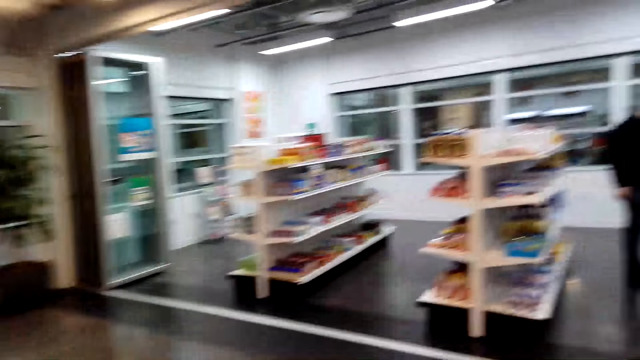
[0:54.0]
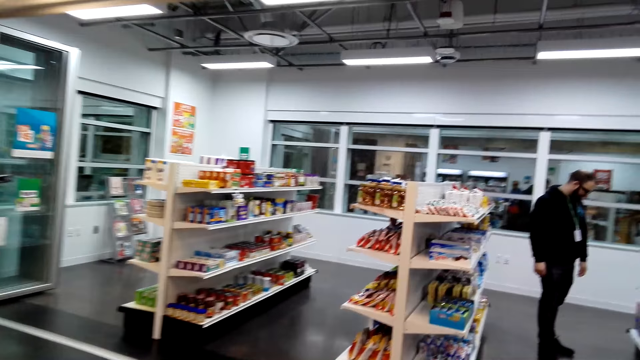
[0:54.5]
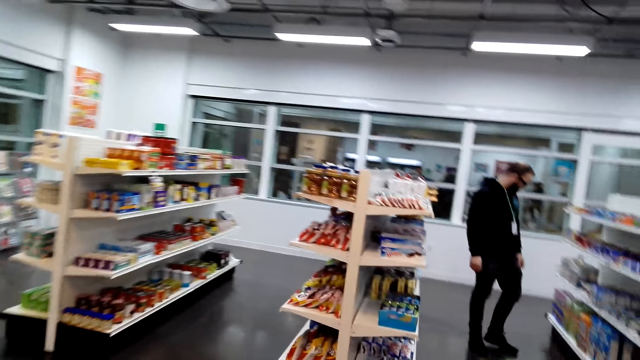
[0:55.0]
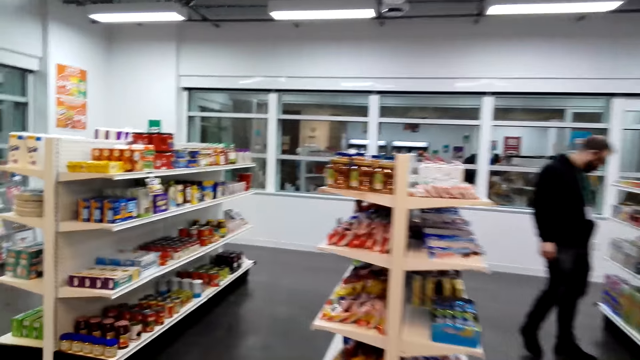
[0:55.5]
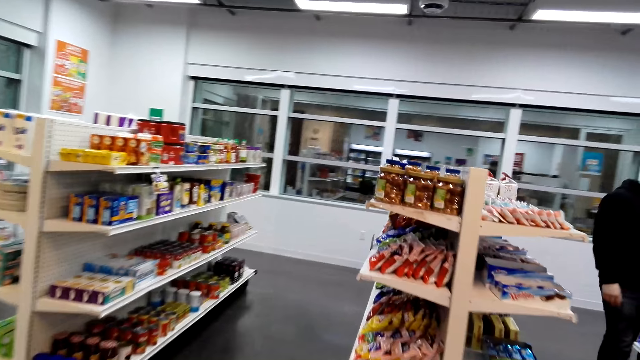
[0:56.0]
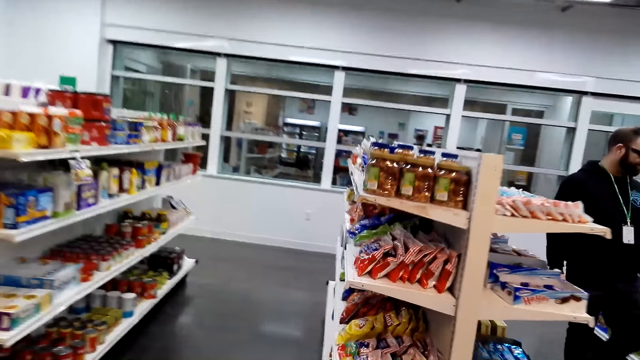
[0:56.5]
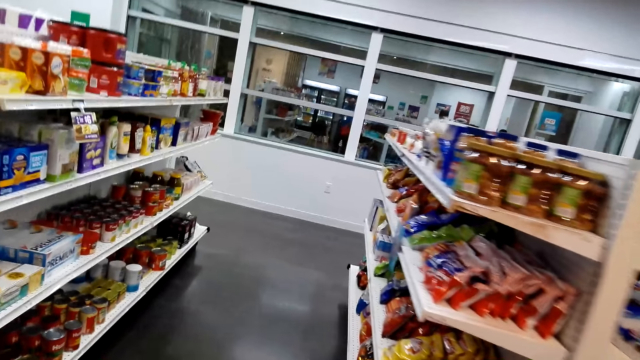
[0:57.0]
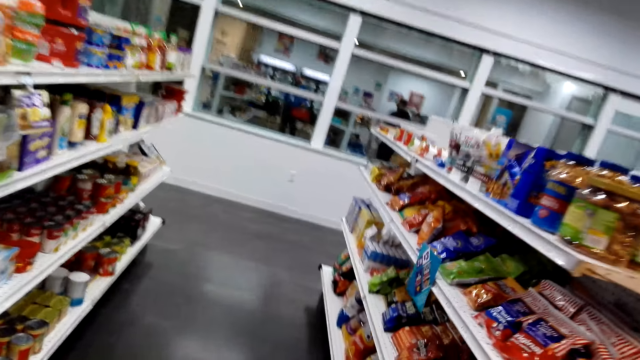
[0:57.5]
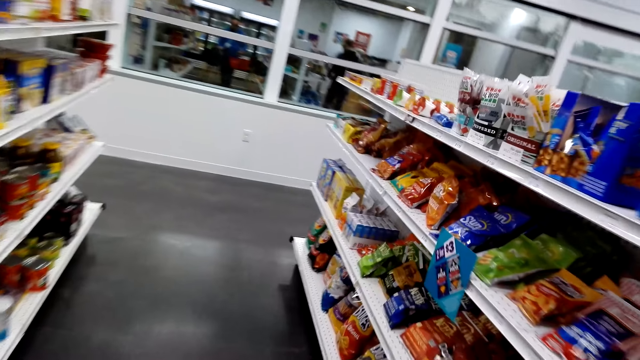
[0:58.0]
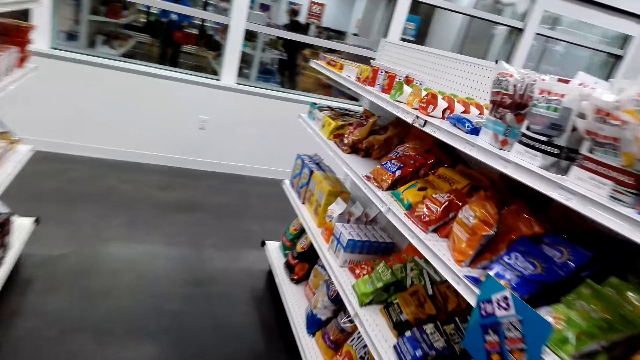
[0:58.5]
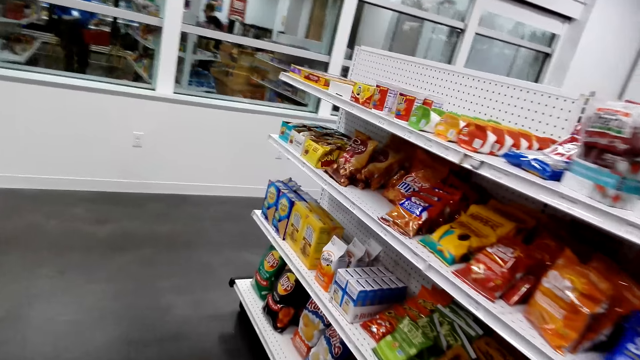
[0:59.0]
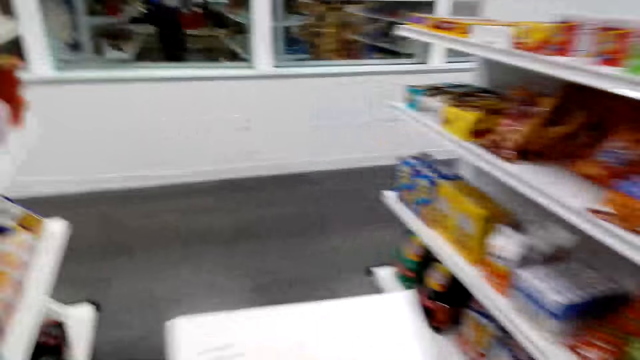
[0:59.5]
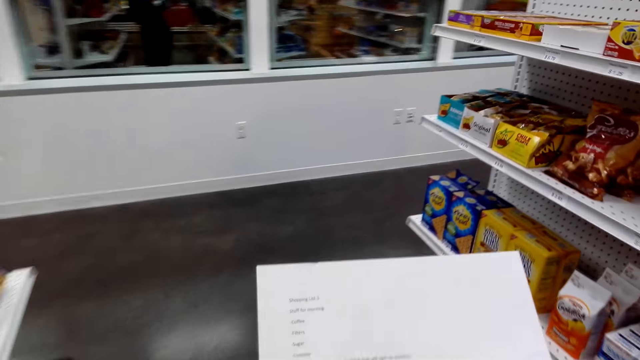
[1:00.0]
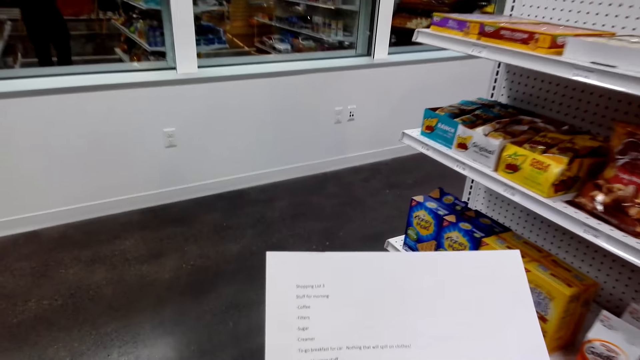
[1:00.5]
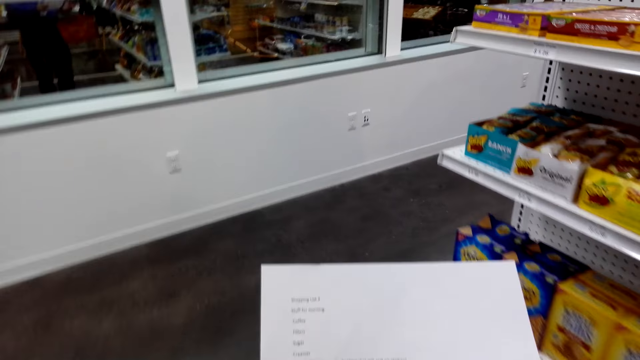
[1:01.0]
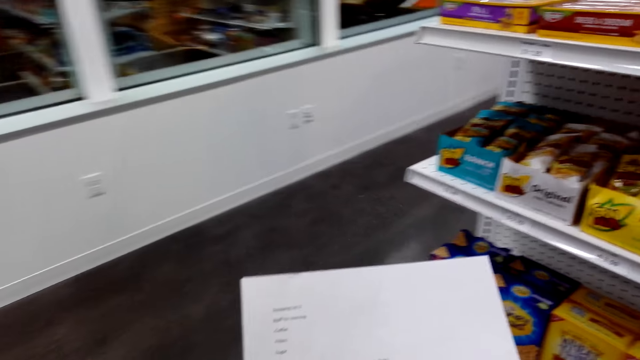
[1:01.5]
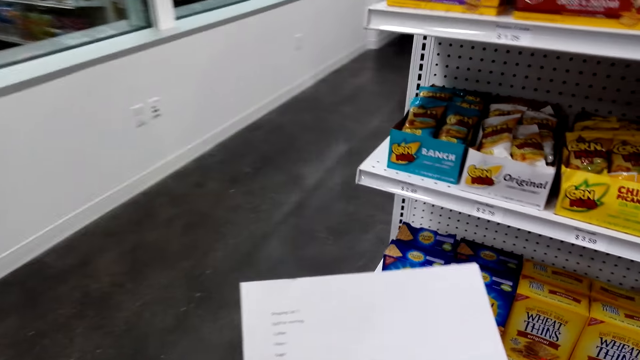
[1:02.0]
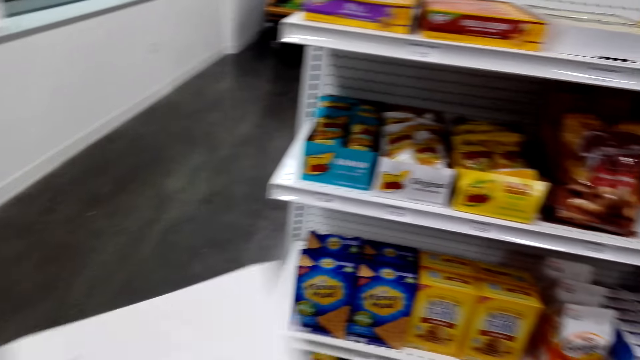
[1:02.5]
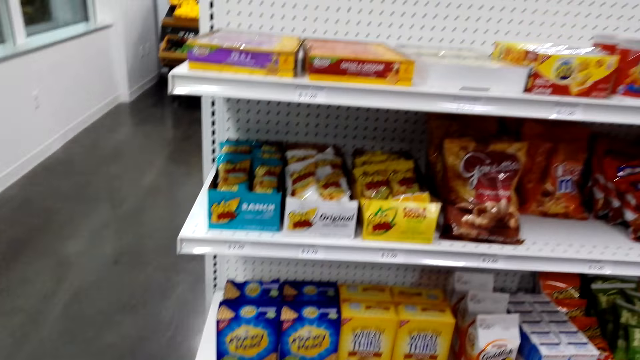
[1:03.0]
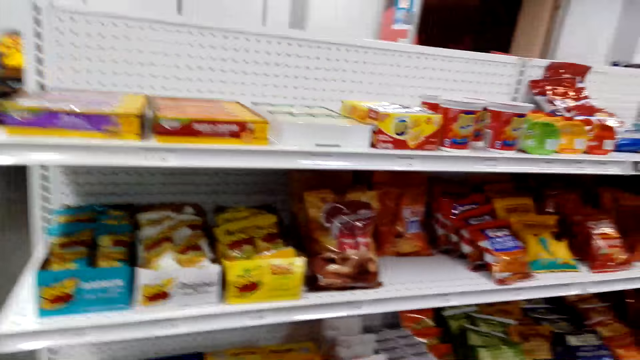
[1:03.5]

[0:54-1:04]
The camera wearer reads the shopping list.

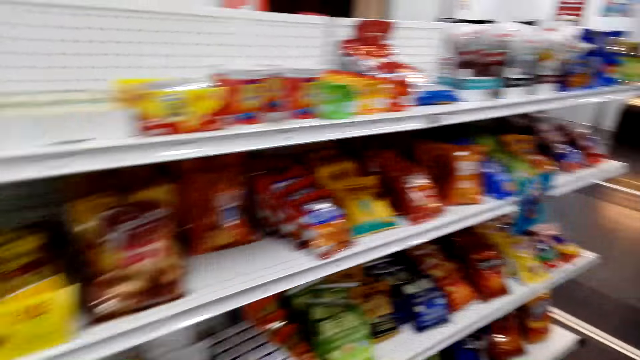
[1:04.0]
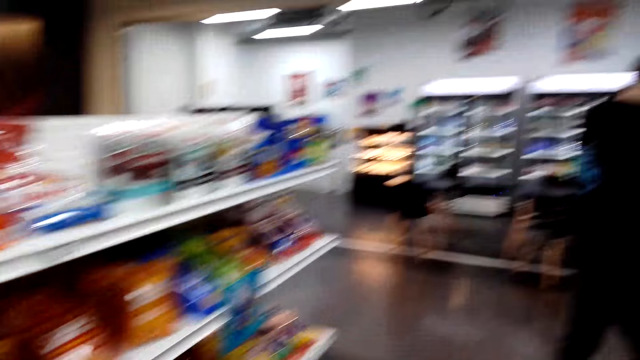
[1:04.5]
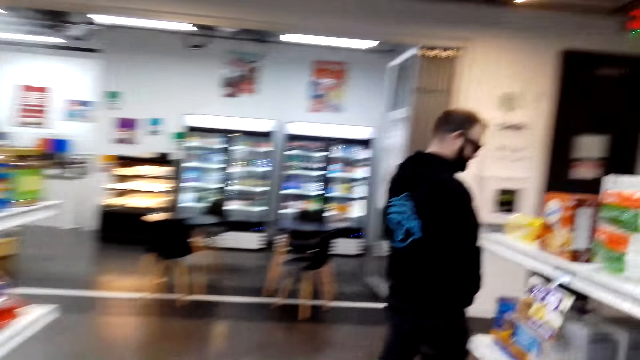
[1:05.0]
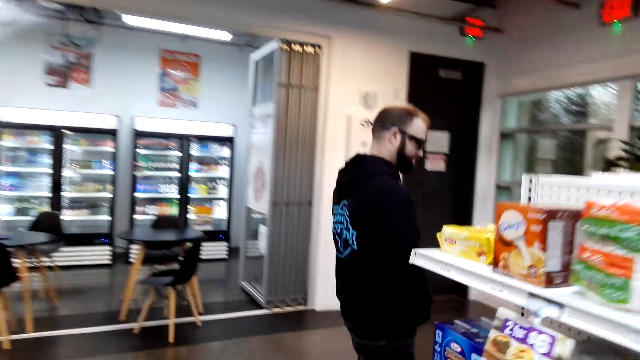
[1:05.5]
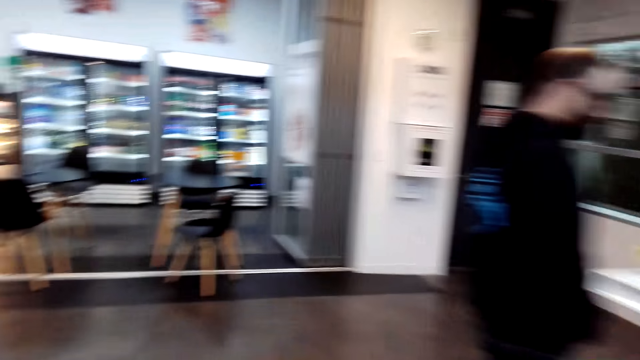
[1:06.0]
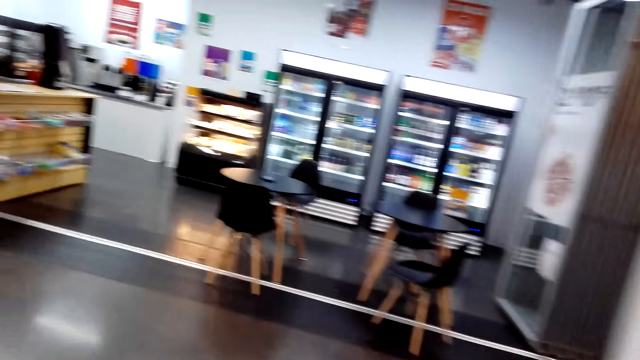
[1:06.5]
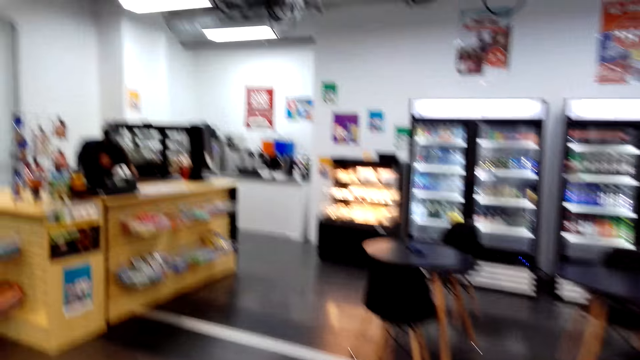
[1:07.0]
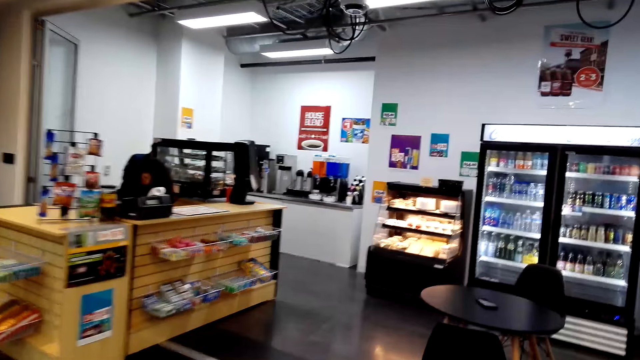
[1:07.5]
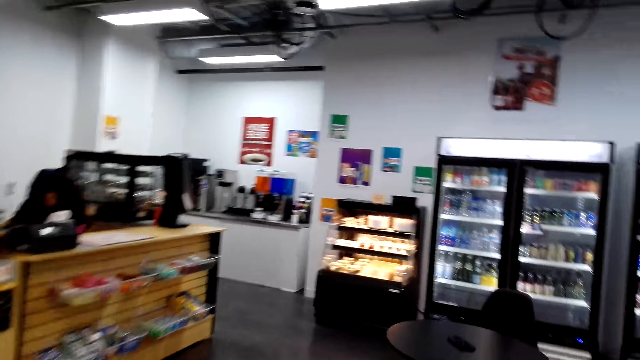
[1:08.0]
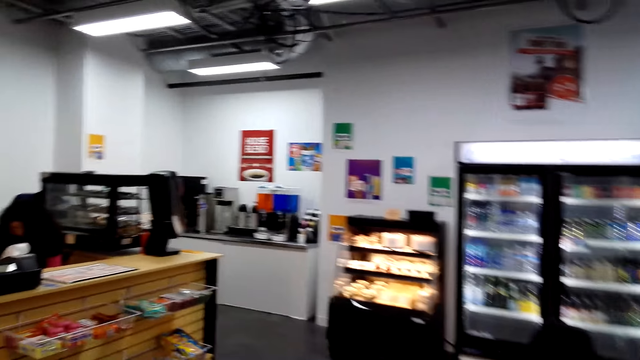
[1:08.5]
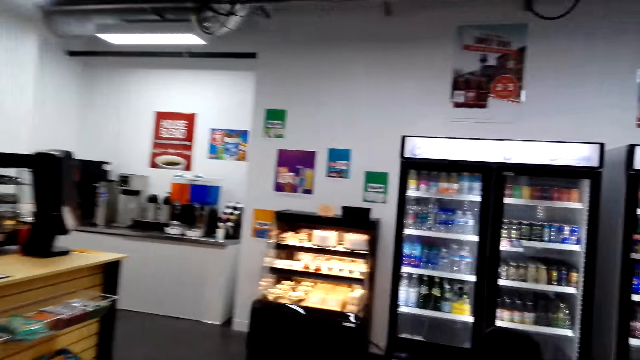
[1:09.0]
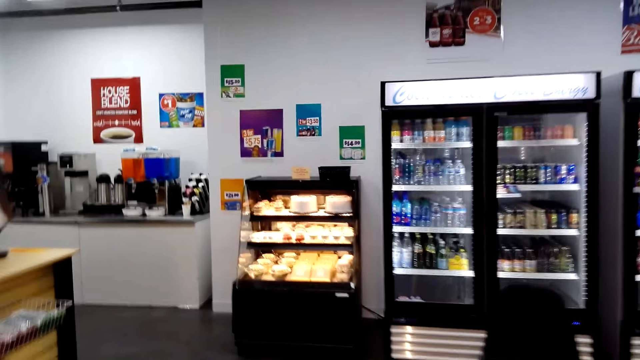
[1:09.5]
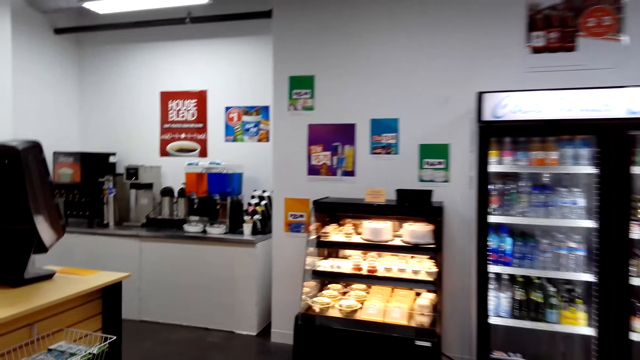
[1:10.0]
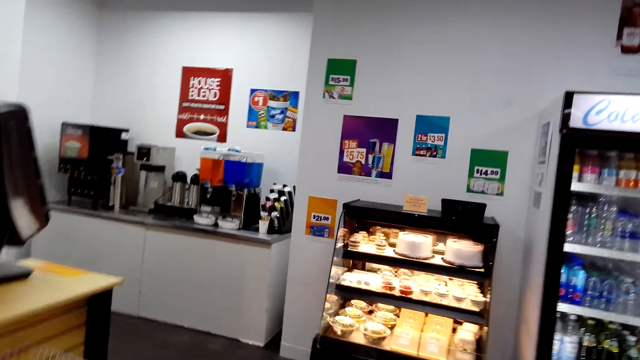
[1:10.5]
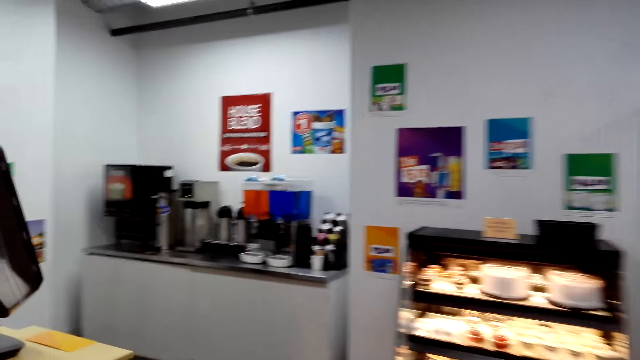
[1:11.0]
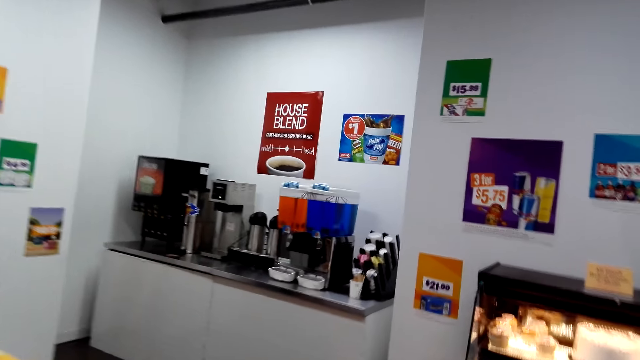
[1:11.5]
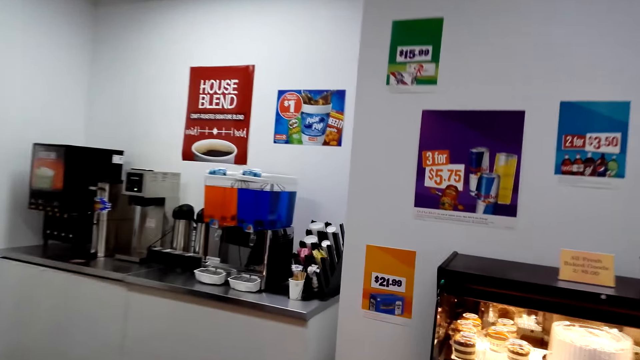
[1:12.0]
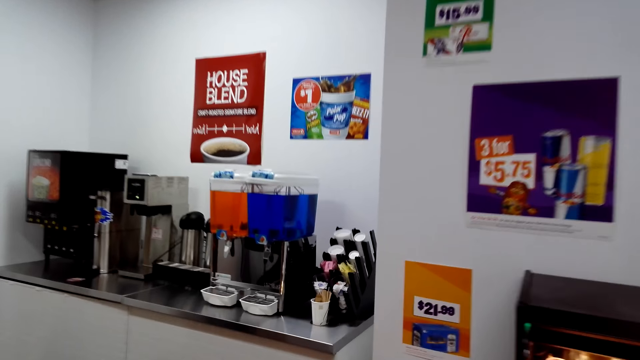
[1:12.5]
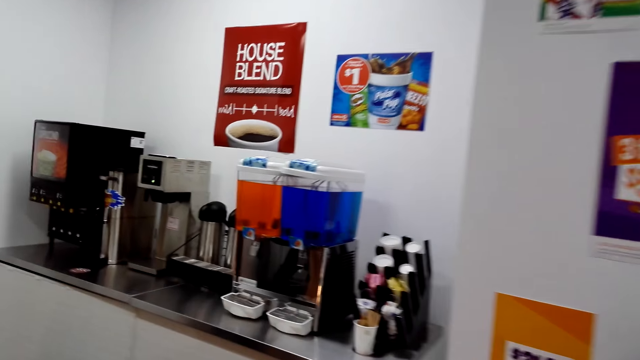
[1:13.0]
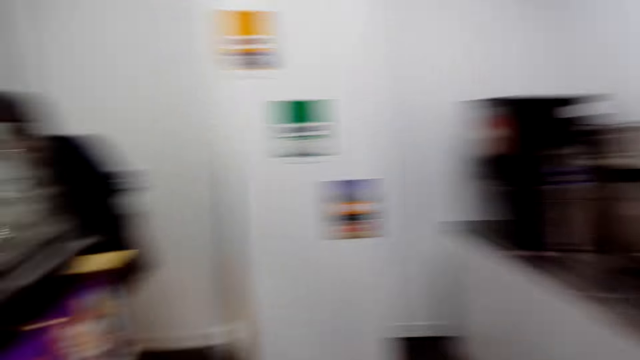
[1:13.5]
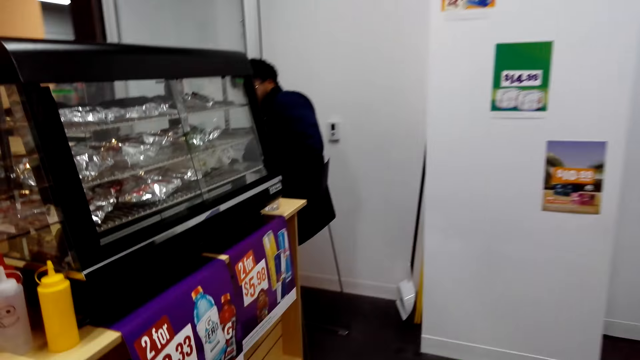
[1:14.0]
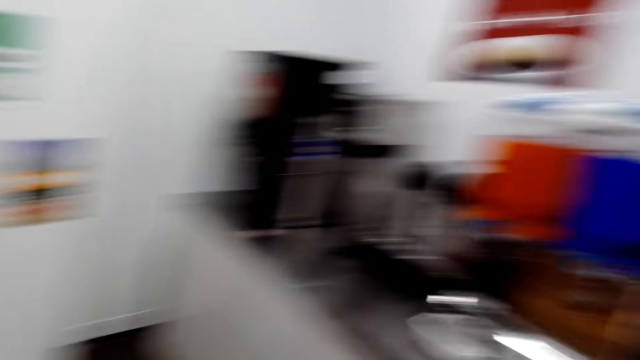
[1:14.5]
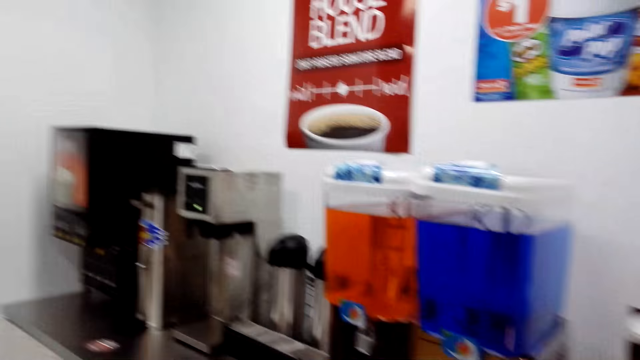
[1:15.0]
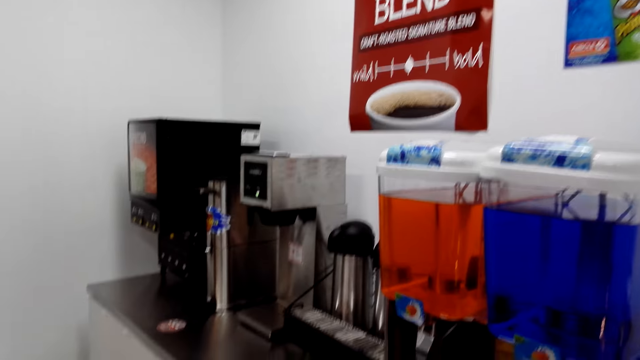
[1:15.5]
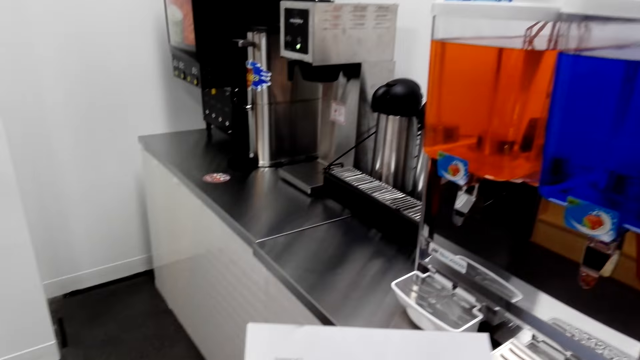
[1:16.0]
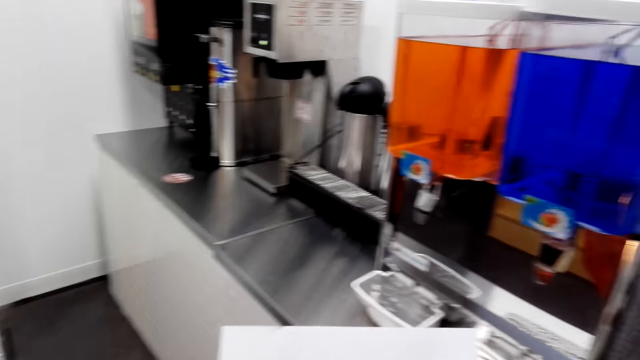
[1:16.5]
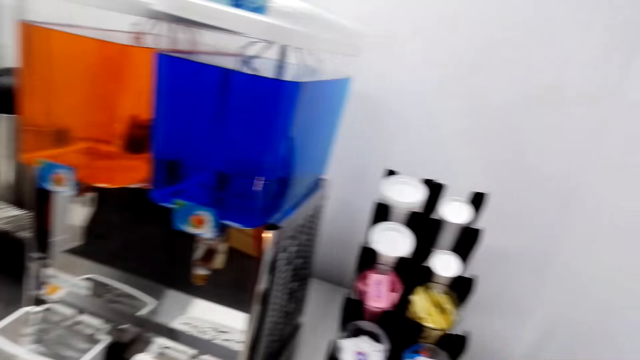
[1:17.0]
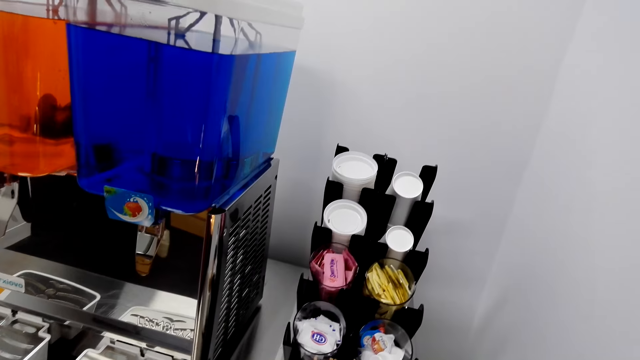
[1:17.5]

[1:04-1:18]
A person walks around. The camera wearer walks around the room. They look around.
